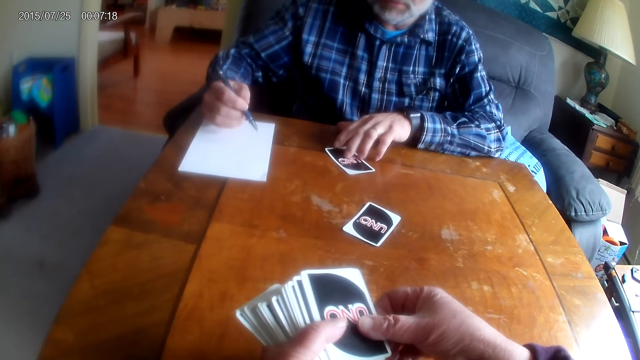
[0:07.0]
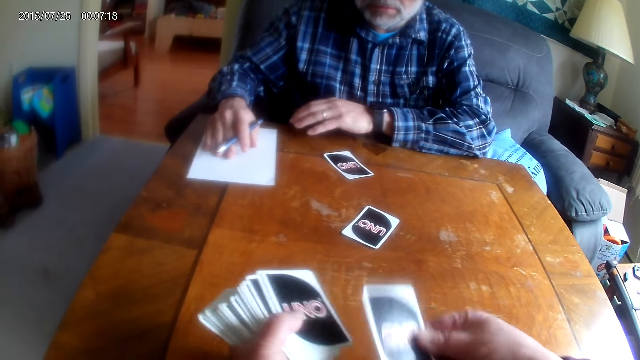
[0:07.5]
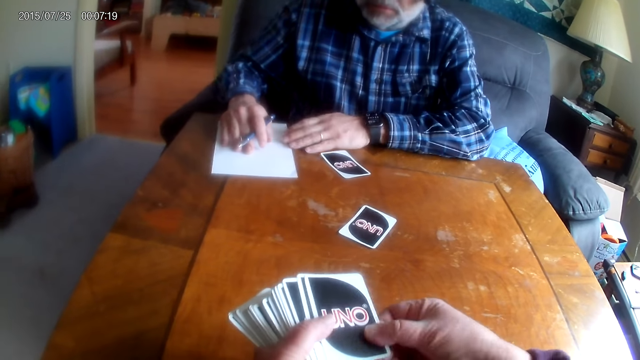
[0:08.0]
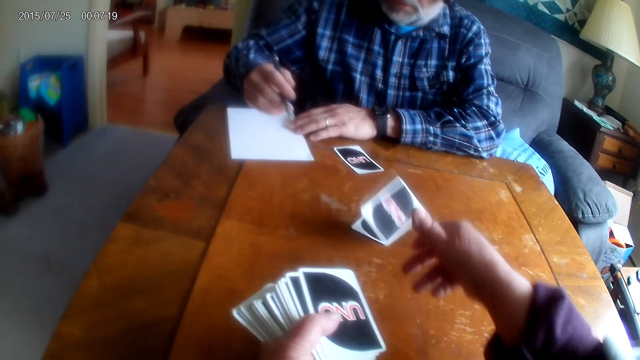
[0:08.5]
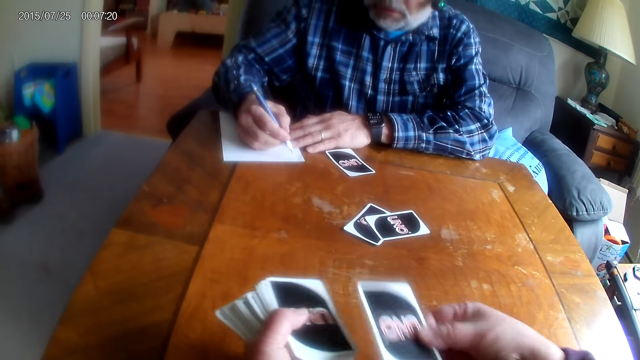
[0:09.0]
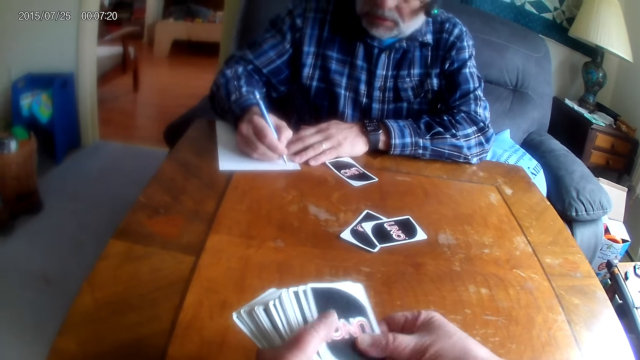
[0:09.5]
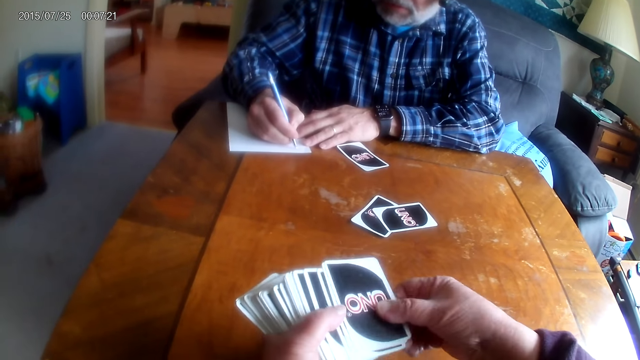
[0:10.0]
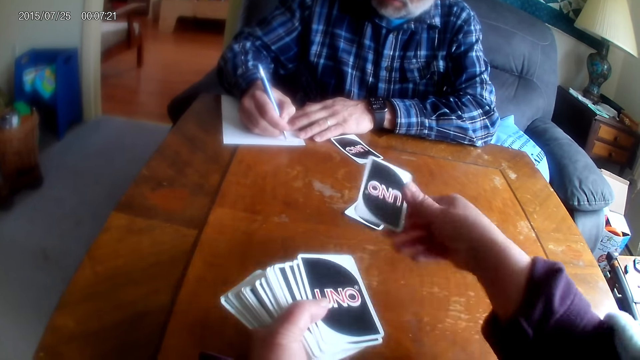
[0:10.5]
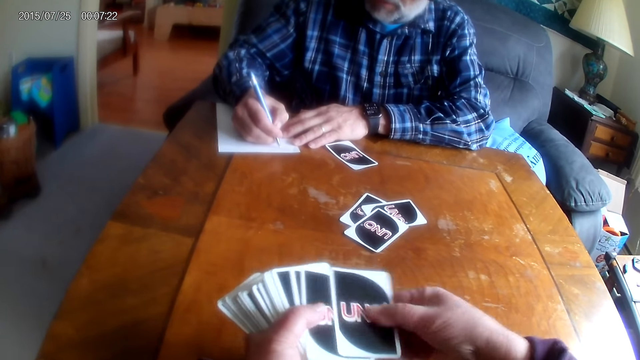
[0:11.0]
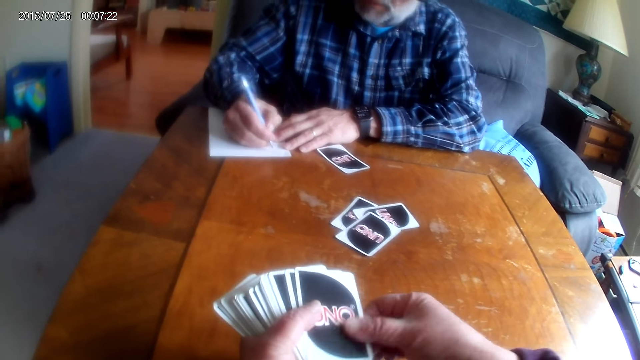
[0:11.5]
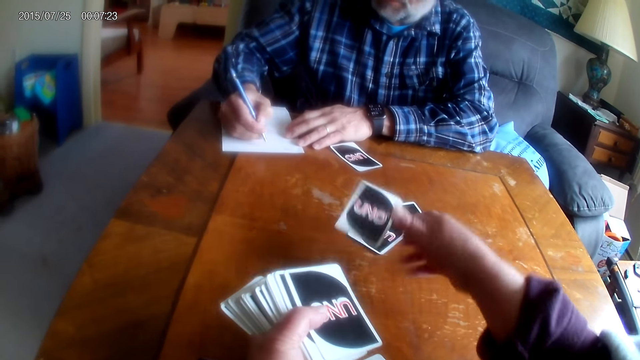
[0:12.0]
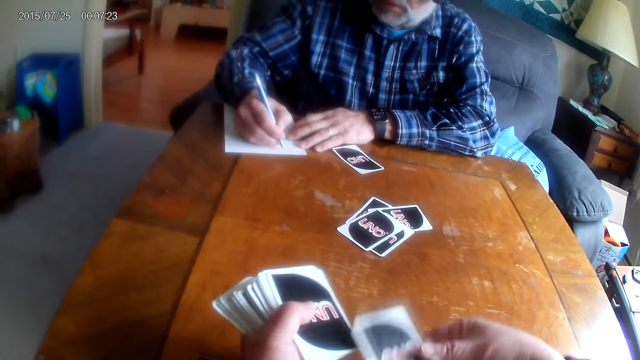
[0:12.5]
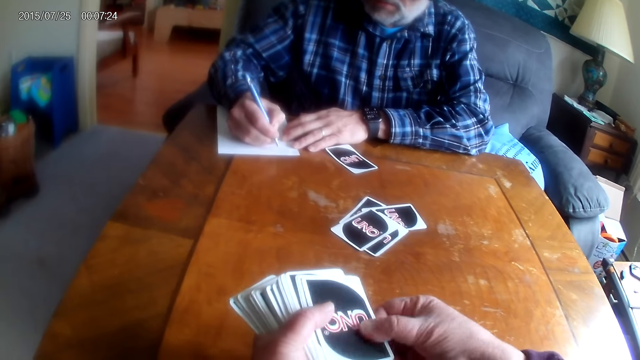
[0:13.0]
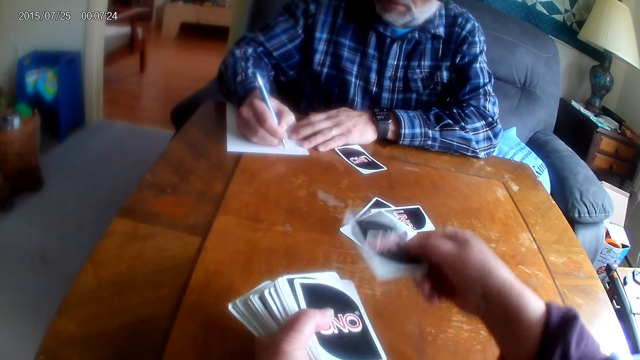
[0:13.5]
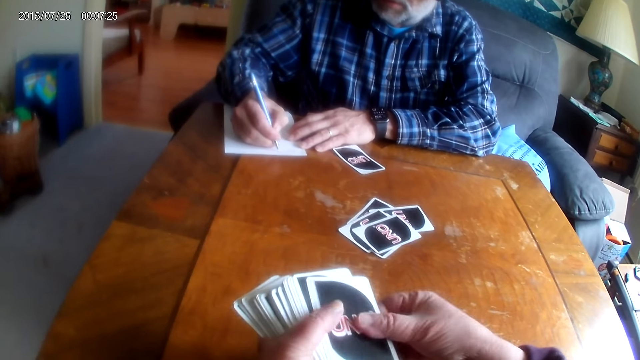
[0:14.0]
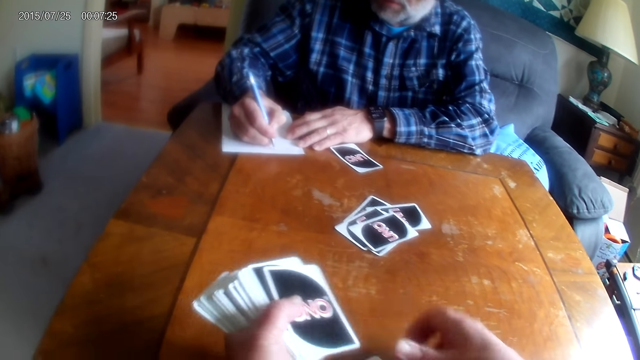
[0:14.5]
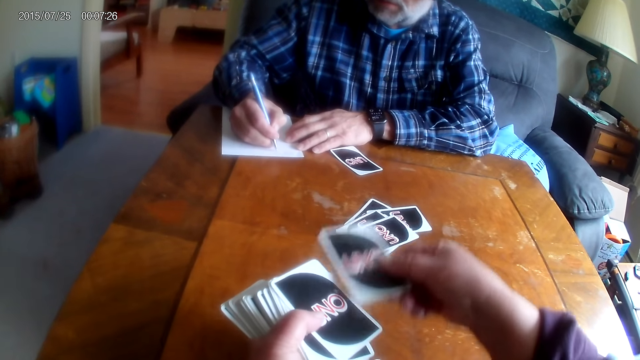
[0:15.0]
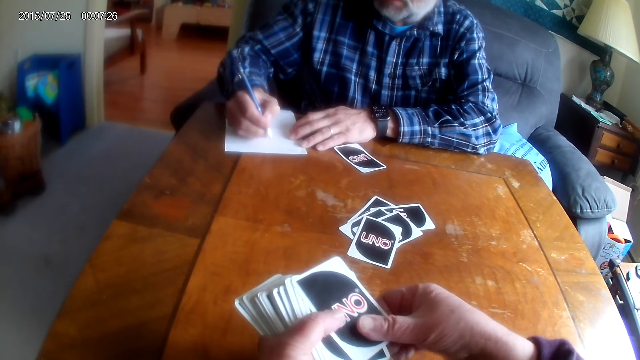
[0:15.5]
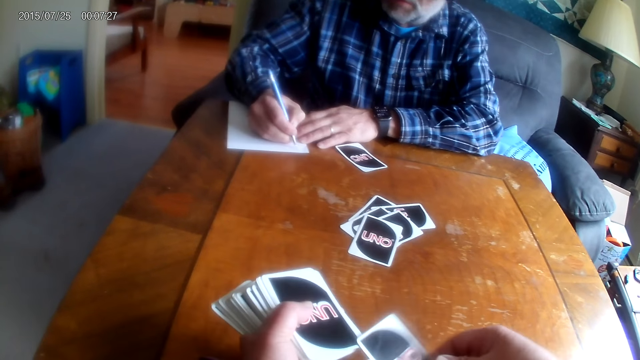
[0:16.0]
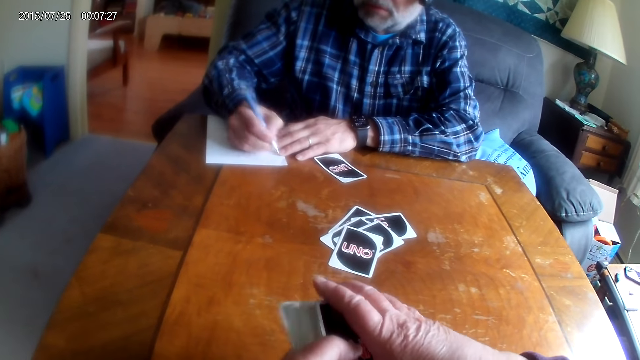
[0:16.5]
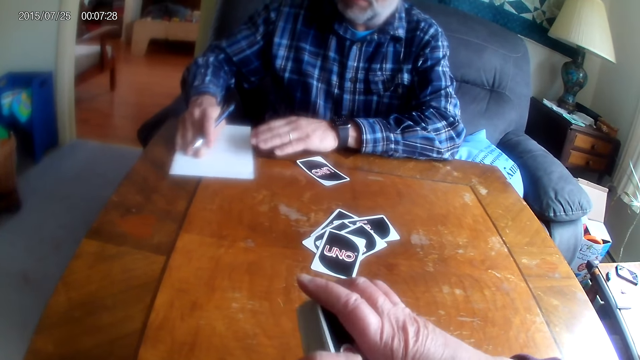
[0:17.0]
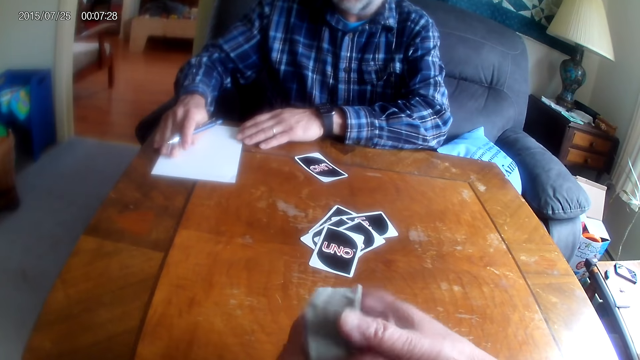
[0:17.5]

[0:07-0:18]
A man writes on the paper. The camera wearer divides a card. They count the cards. The man writes on the paper.

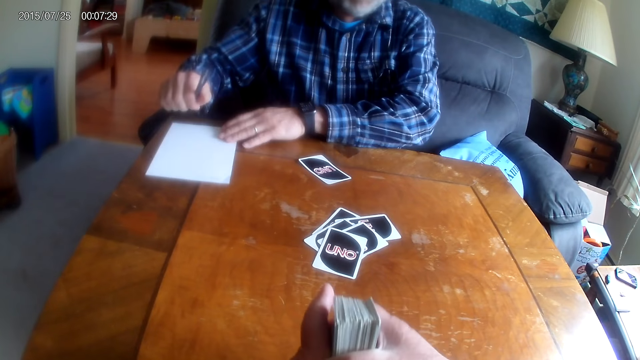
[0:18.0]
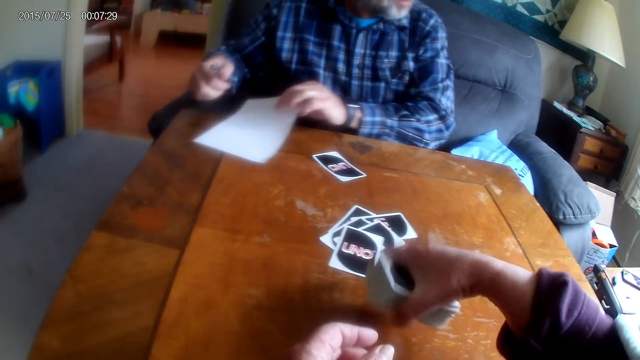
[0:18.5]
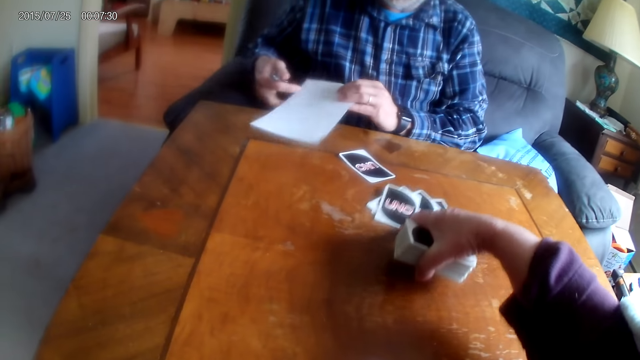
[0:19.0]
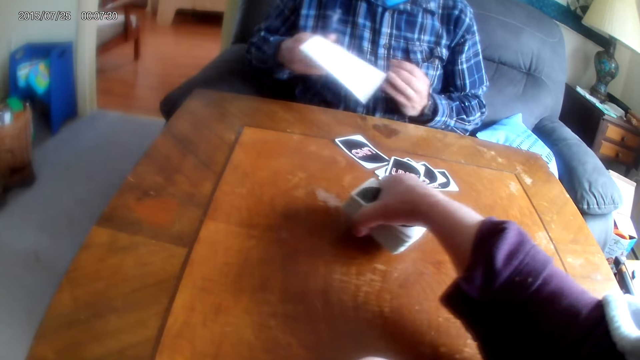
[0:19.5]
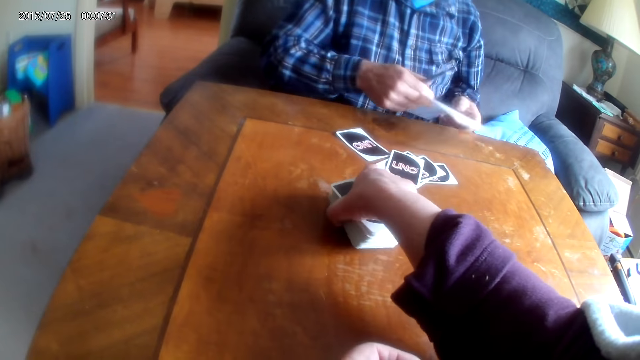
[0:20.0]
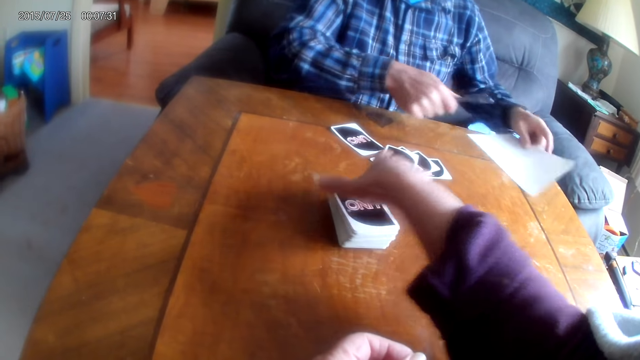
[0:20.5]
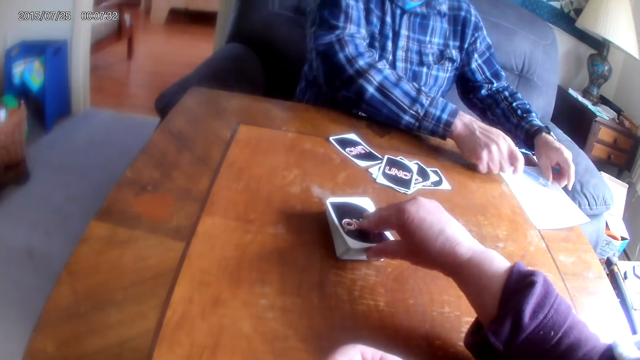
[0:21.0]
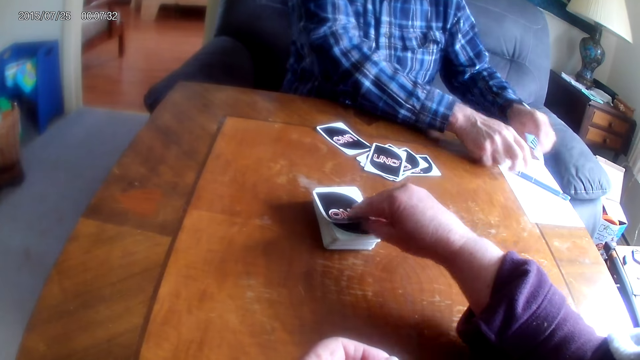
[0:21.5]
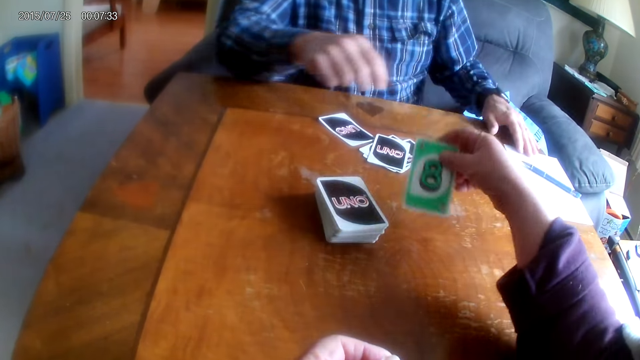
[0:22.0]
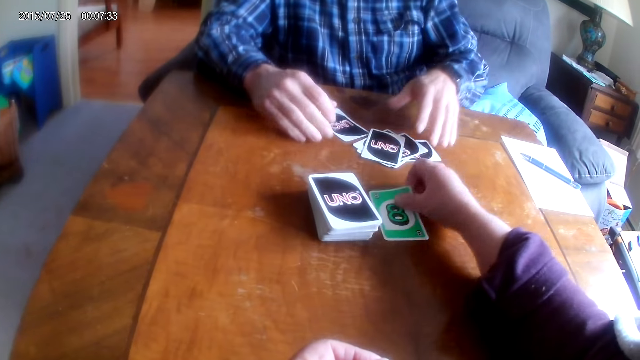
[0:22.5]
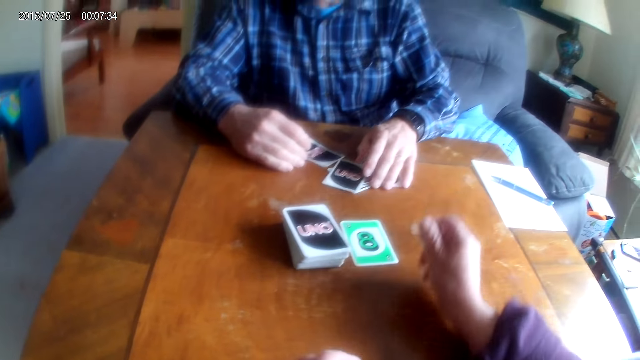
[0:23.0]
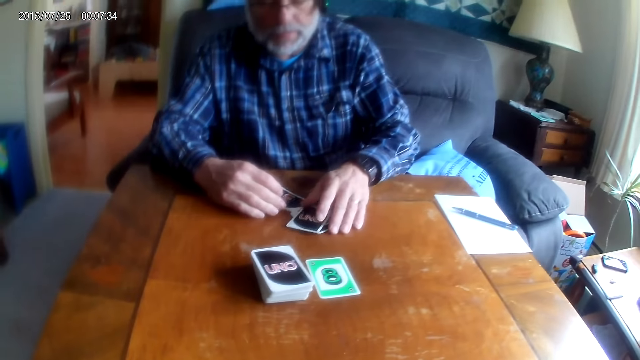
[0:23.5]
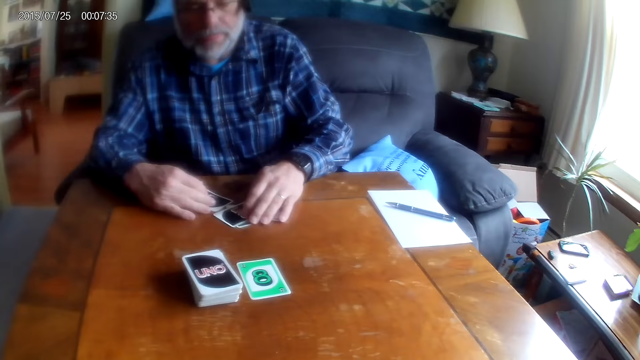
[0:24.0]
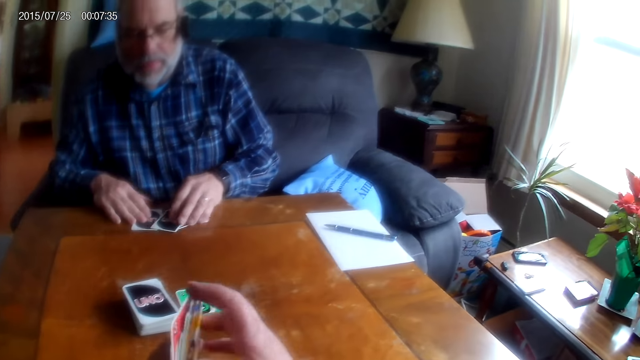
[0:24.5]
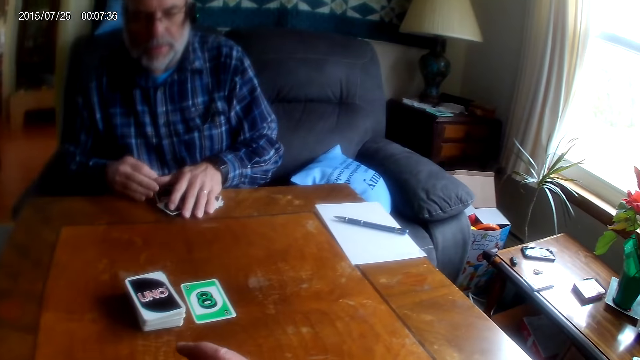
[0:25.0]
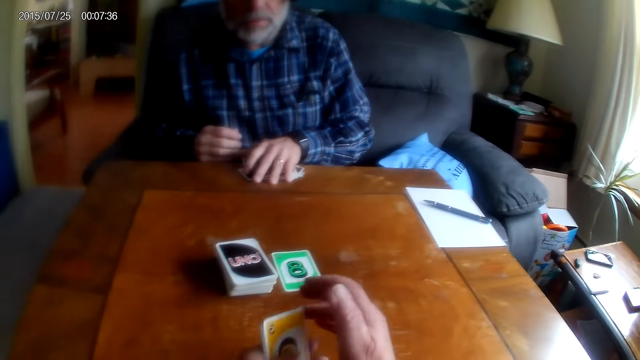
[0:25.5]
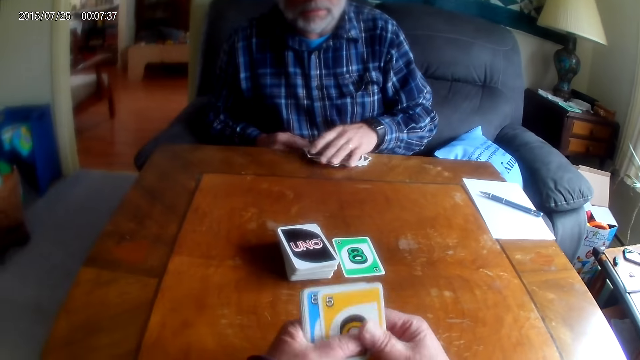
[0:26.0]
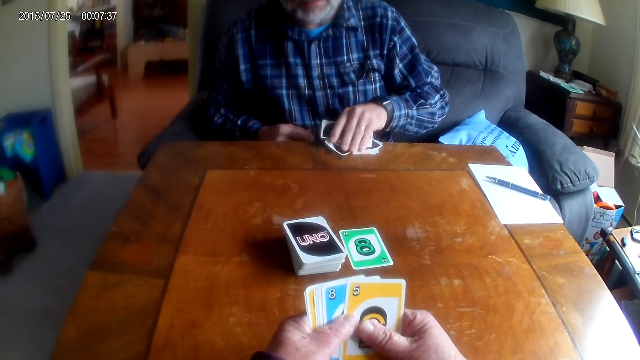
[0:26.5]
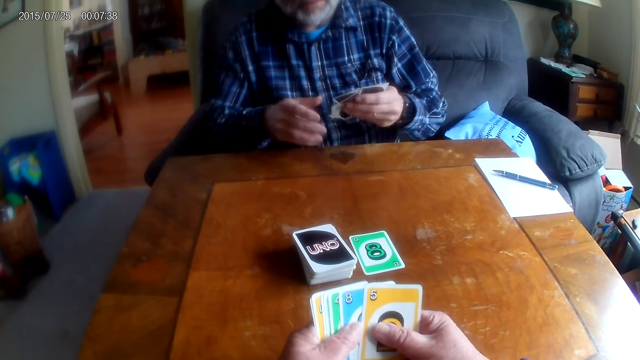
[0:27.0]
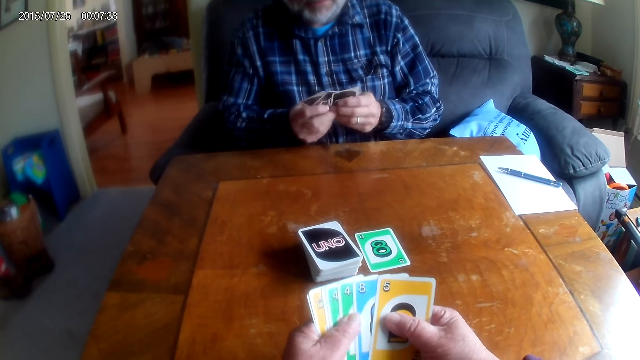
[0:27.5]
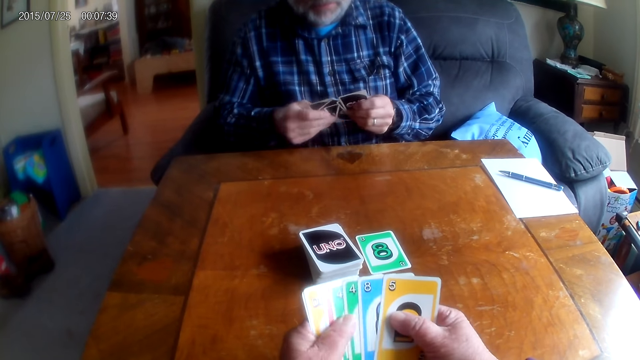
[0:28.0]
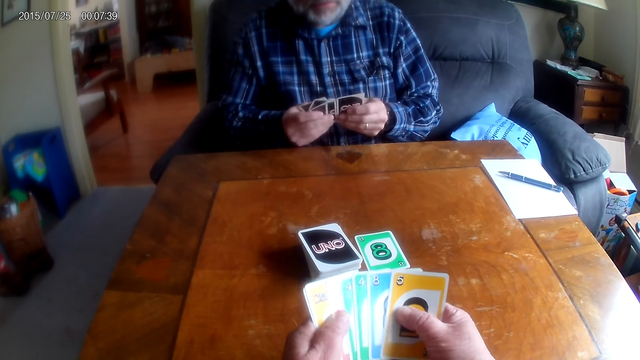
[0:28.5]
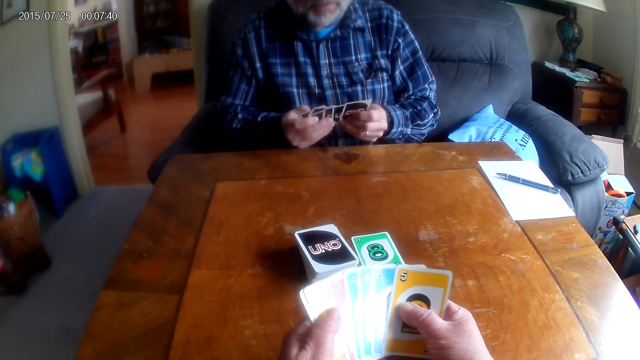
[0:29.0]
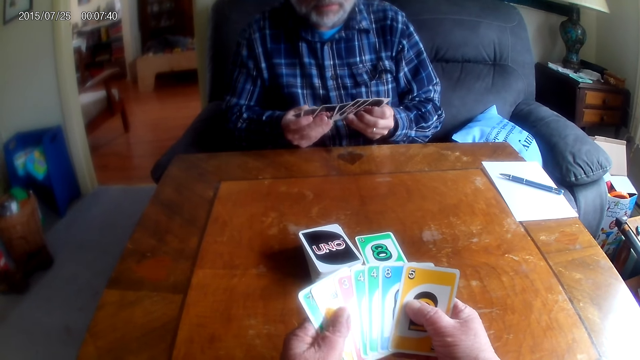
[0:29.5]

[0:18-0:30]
The camera wearer passes a card to the man. The man picks up a paper and puts the paper on the table. The camera wearer places cards on the table. The man puts a pen on the table. The camera wearer picks up a card and puts the card on the table. The man takes the cards. The man picks up the cards.
